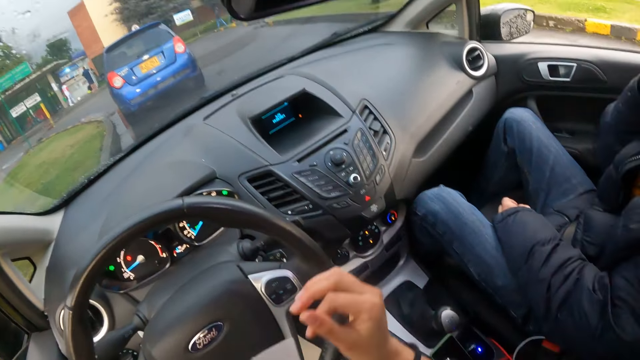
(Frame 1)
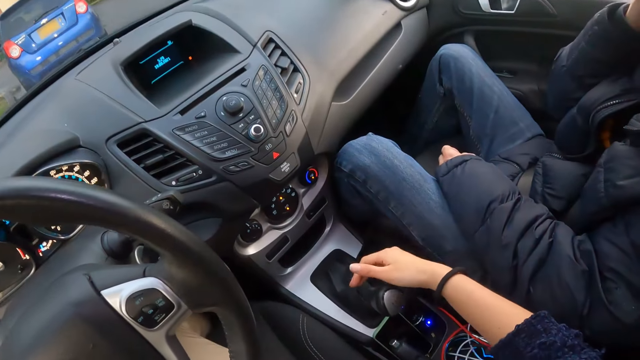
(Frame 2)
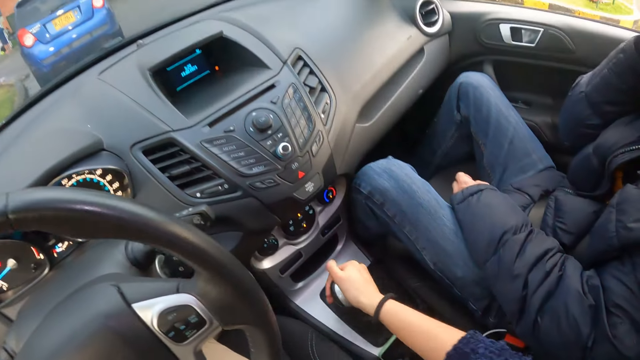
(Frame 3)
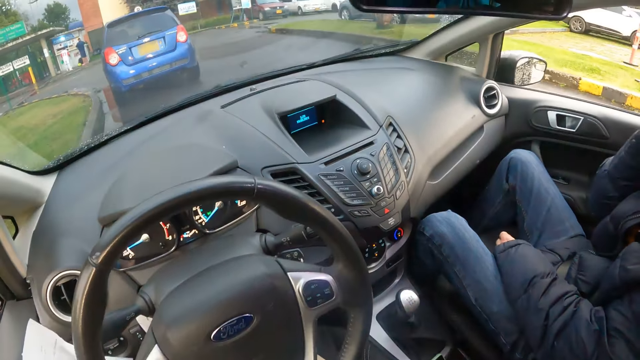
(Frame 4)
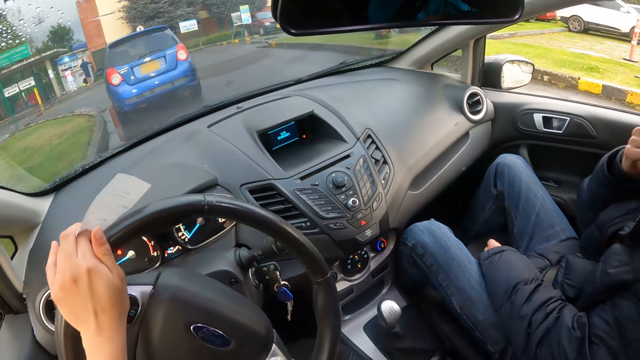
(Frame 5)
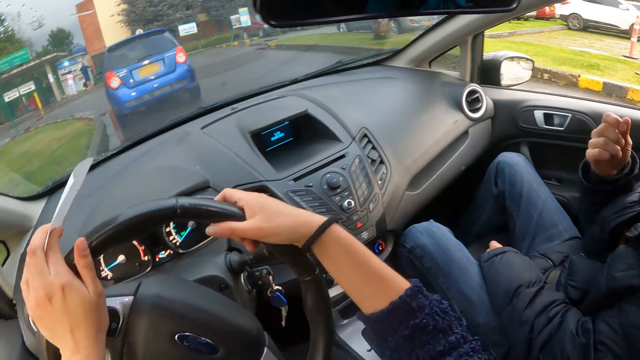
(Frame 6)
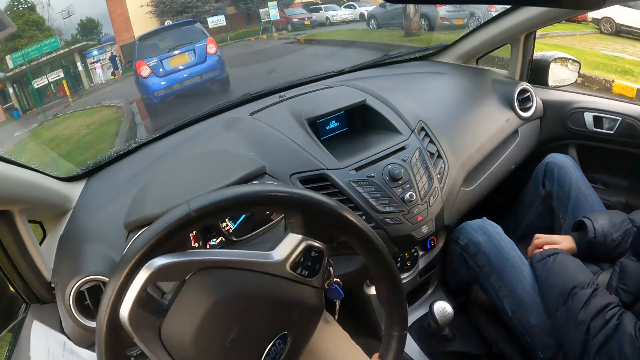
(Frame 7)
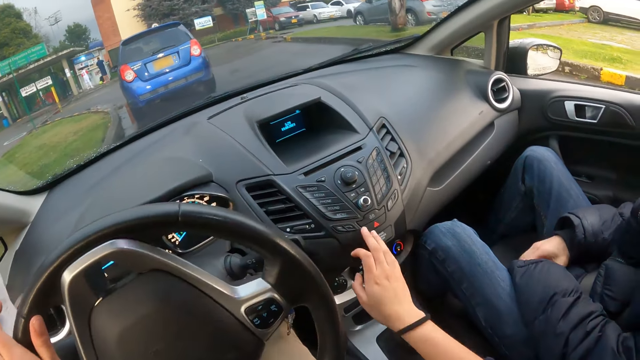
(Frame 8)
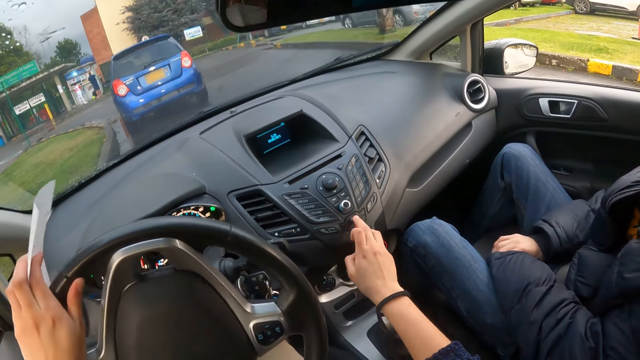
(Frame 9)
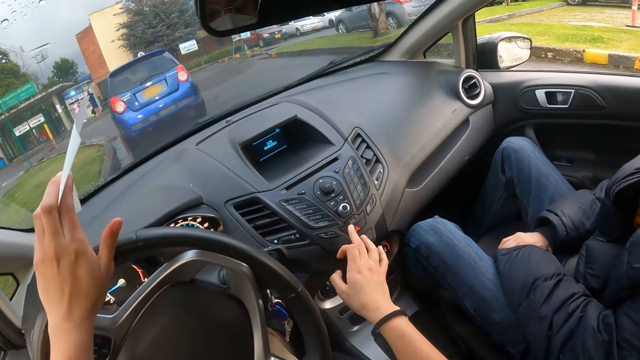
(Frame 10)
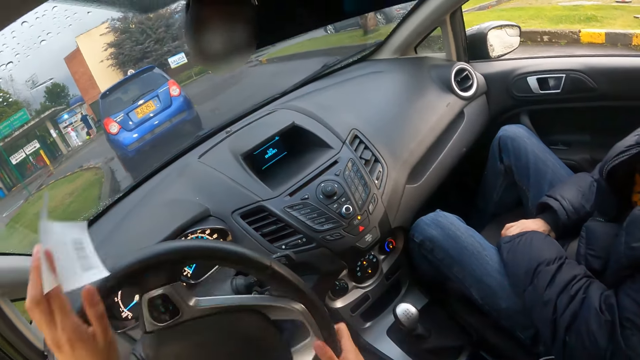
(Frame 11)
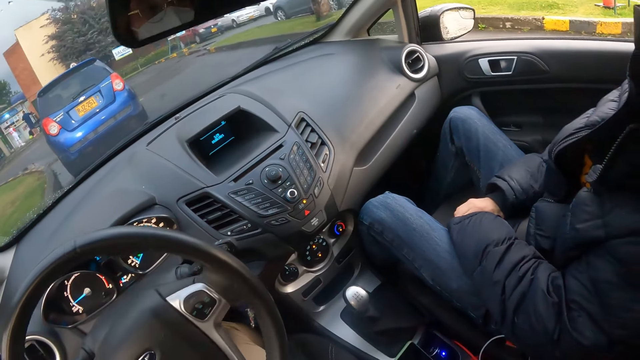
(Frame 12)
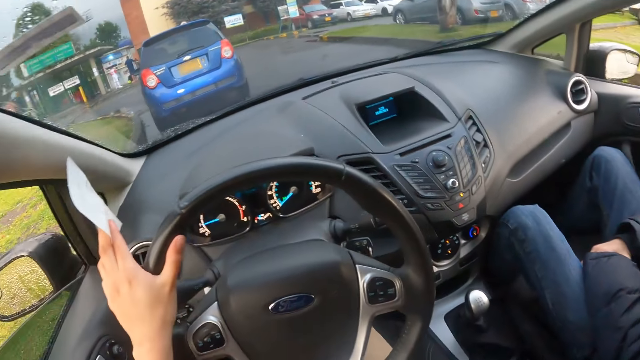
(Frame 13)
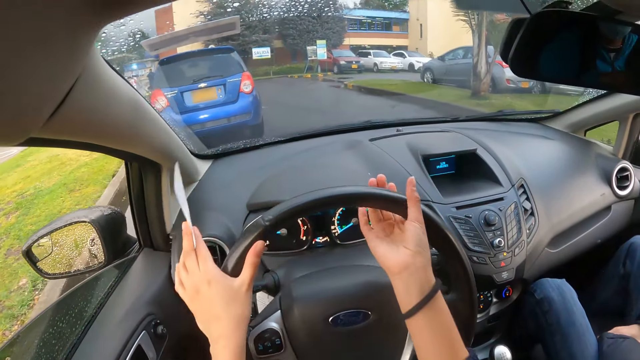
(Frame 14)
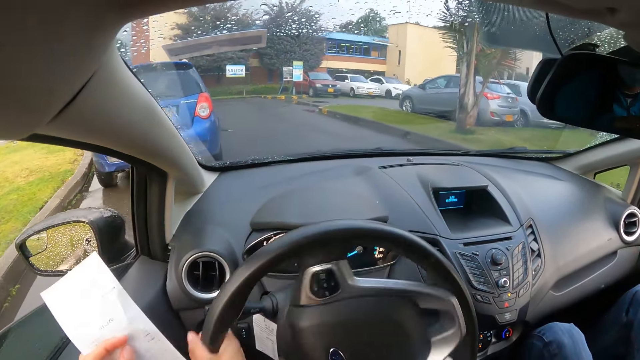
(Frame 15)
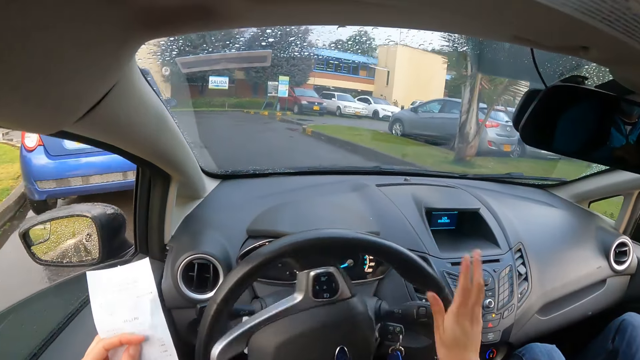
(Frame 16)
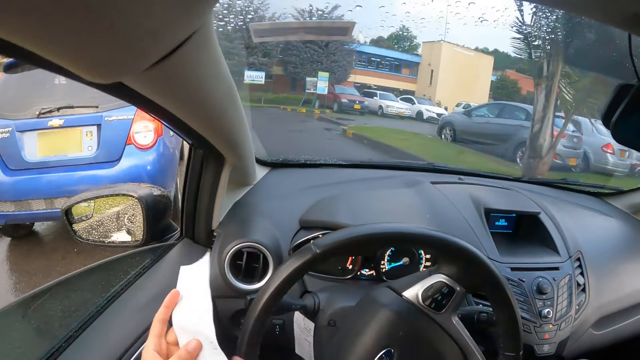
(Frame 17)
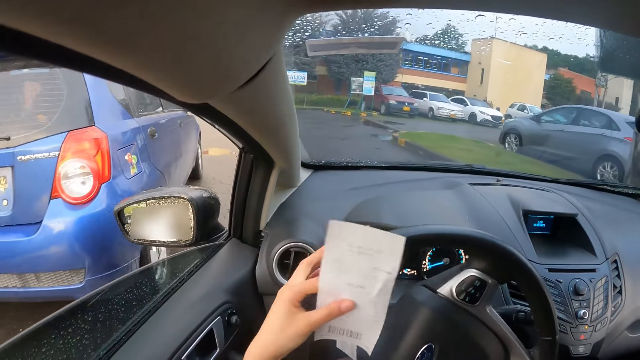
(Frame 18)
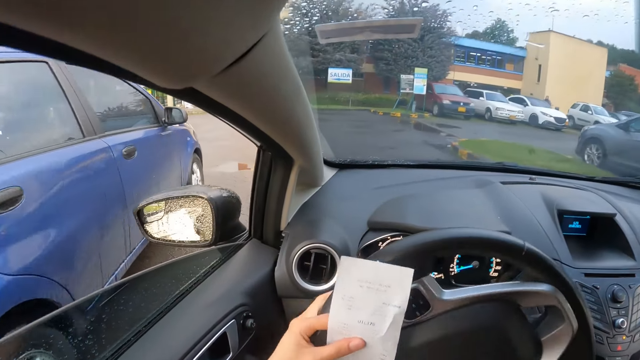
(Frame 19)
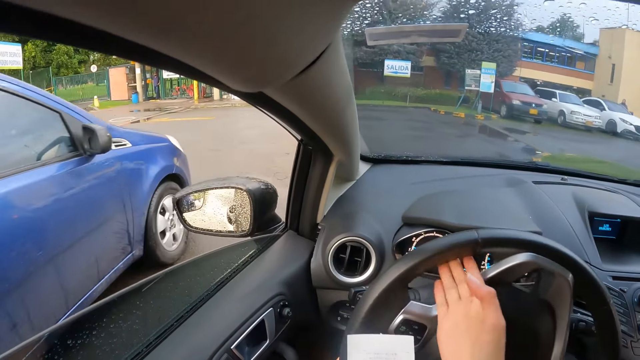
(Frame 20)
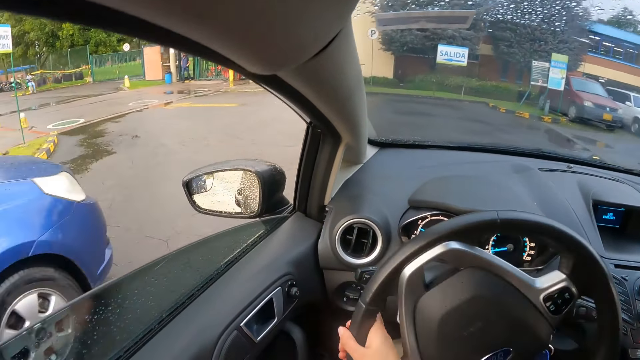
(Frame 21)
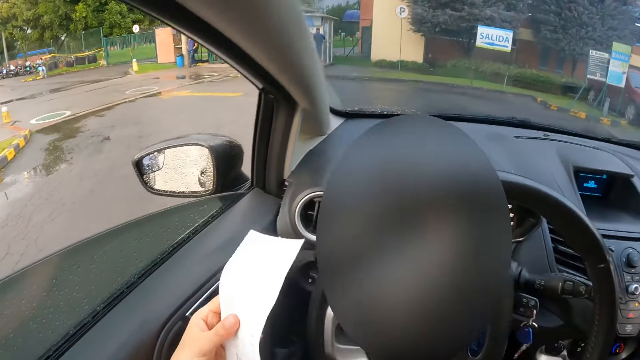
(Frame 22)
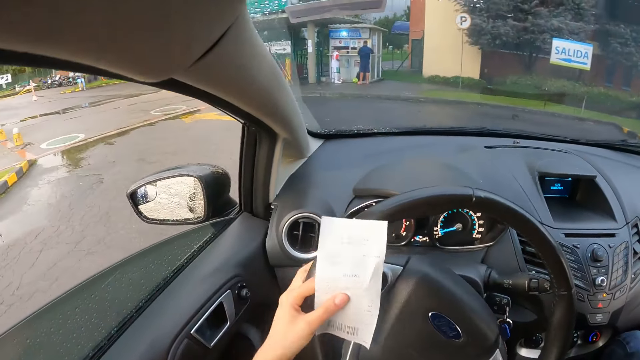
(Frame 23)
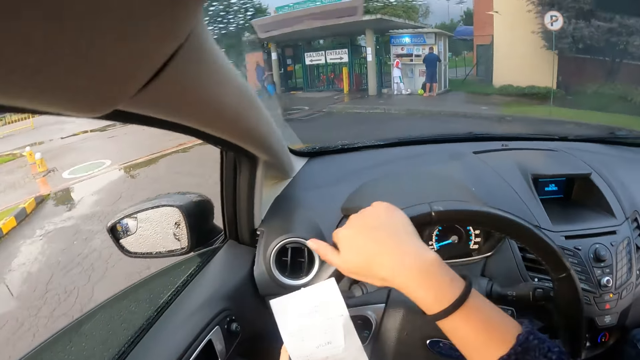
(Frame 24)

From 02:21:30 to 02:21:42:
The man touches his face with his right hand. The camera wearer shifts a gear lever with her right hand. She holds the gear lever with her right hand. She holds the paper in her left hand. She turns the steering wheel with her left hand. She drives the car on the road. She turns the steering wheel with both hands. She presses a button on a center console of the dashboard with her right hand. She drives down a street. She turns the steering wheel with her right hand. She turns the steering wheel with both hands.

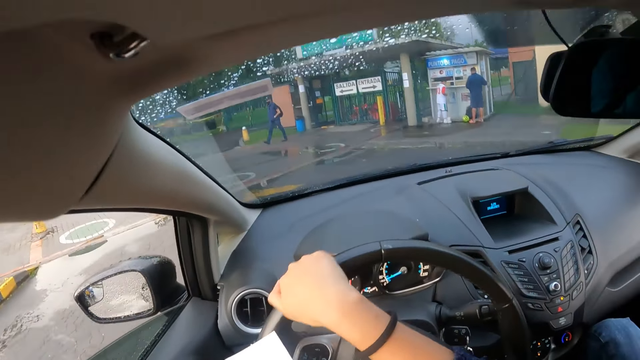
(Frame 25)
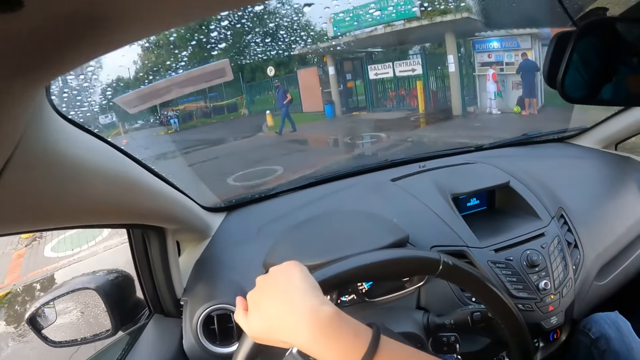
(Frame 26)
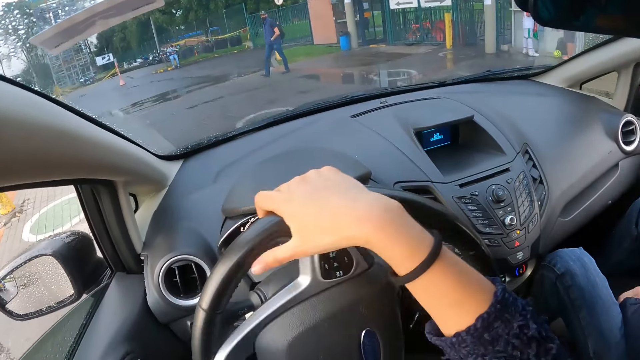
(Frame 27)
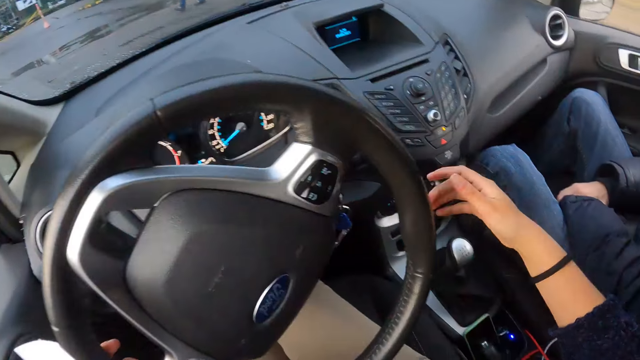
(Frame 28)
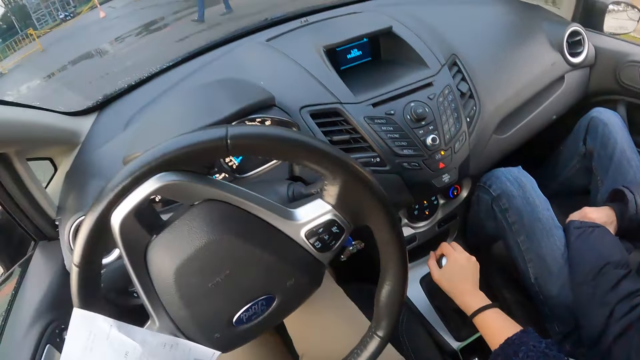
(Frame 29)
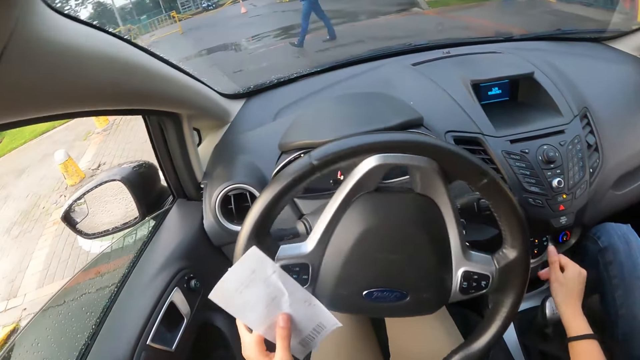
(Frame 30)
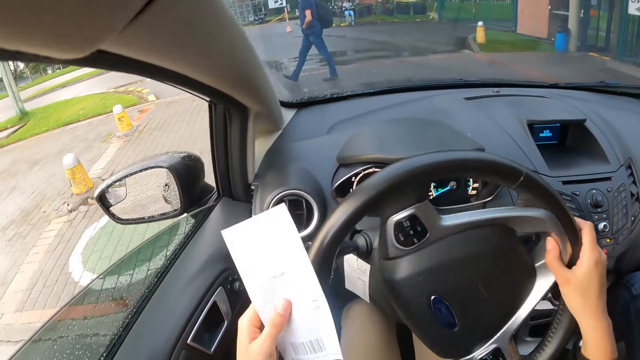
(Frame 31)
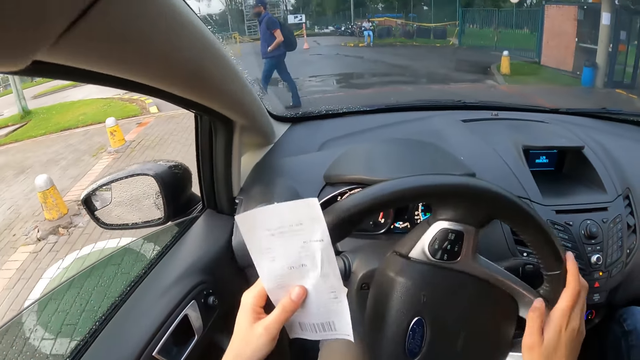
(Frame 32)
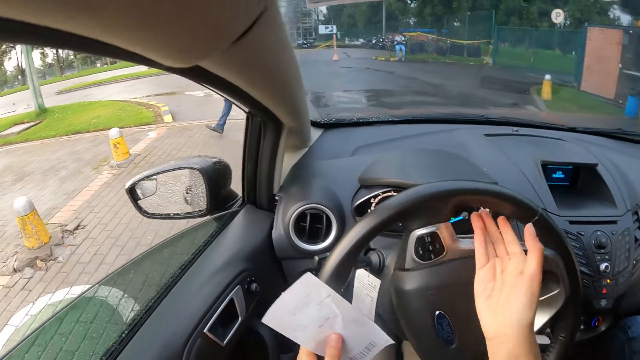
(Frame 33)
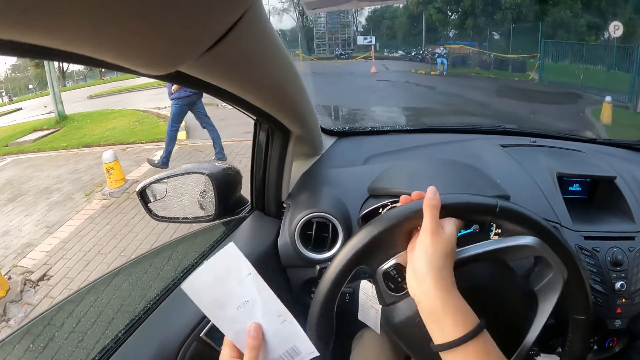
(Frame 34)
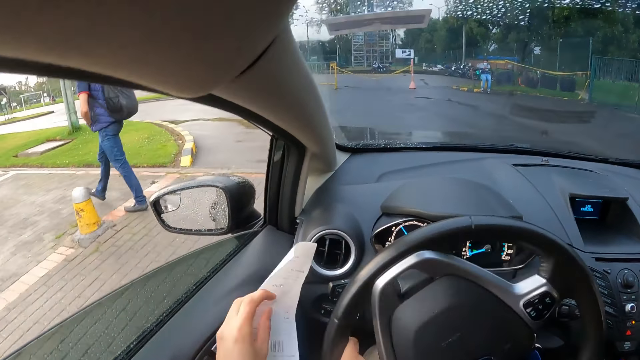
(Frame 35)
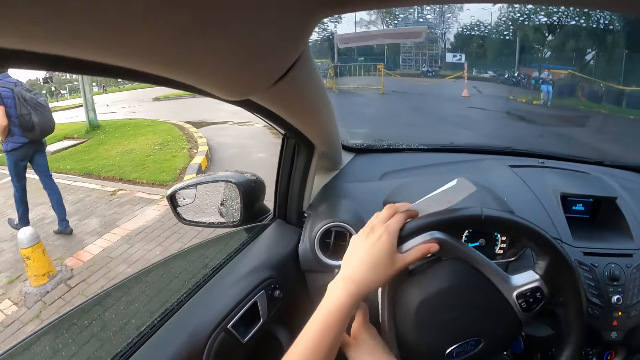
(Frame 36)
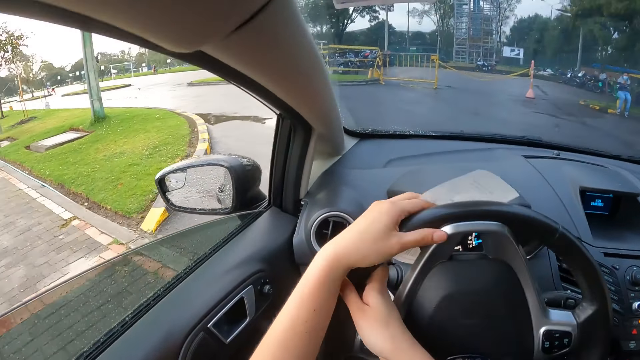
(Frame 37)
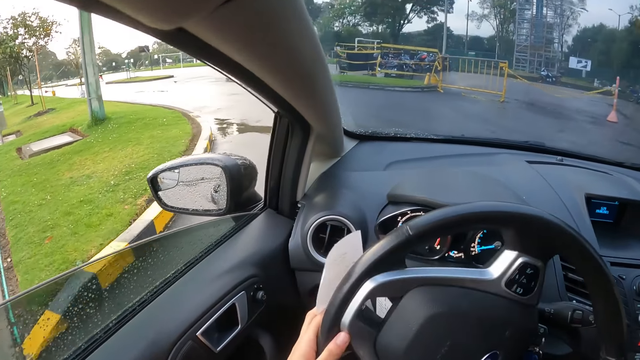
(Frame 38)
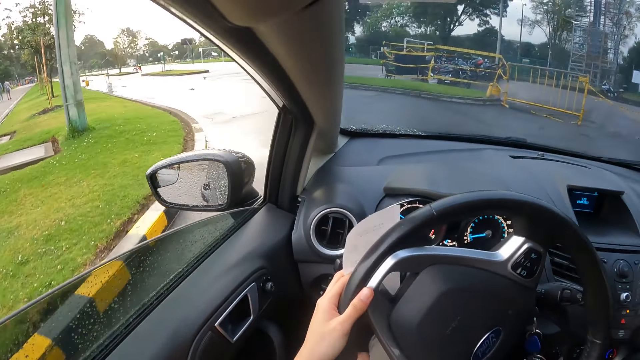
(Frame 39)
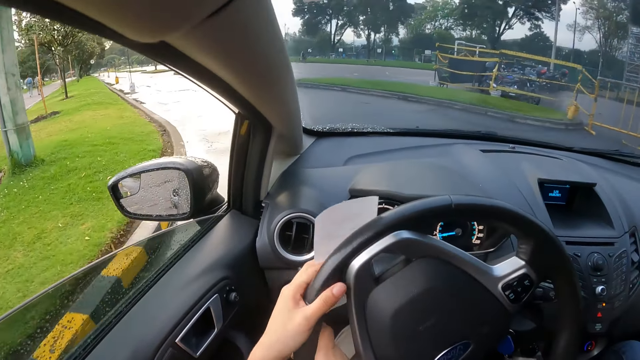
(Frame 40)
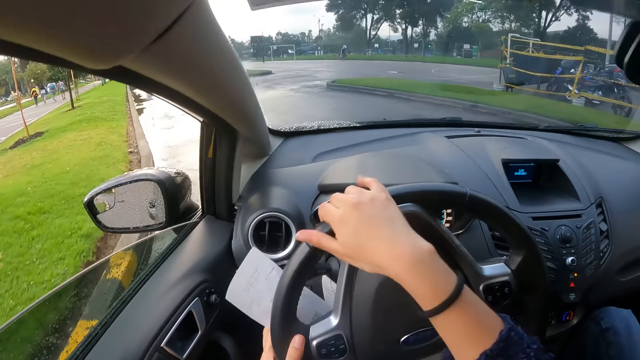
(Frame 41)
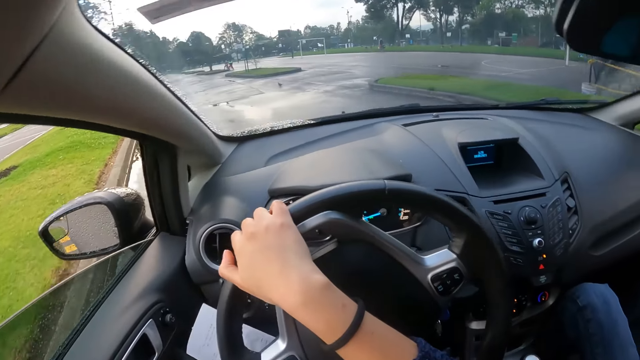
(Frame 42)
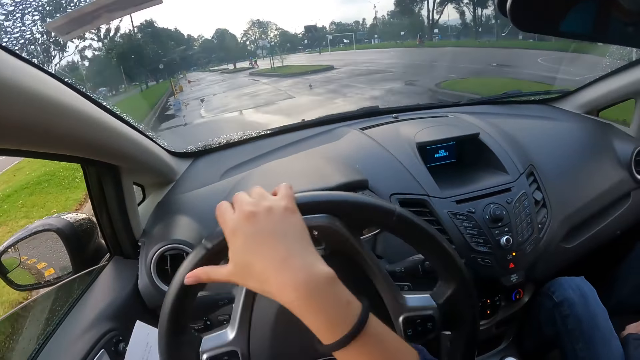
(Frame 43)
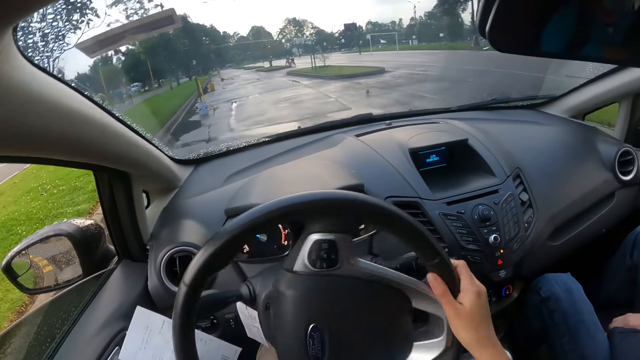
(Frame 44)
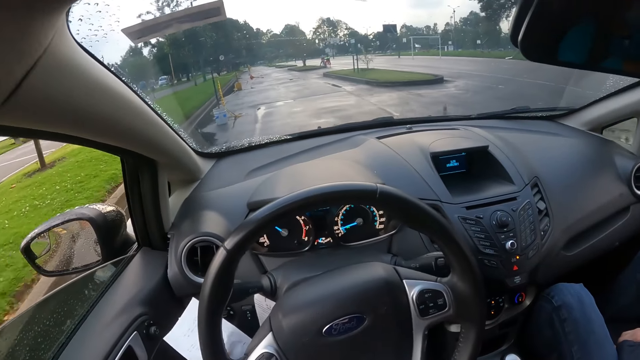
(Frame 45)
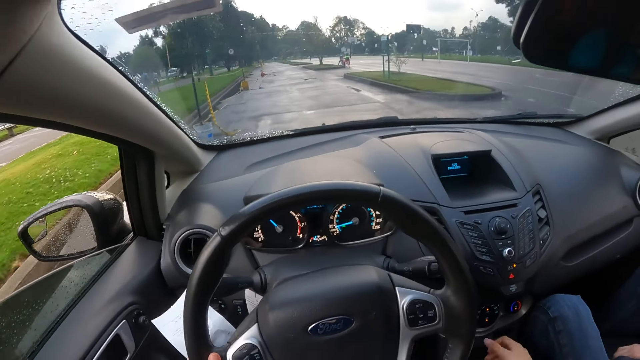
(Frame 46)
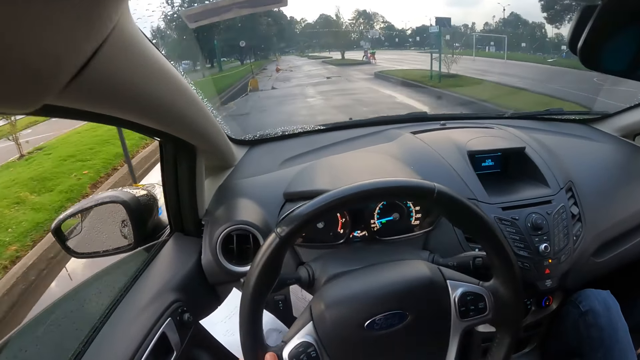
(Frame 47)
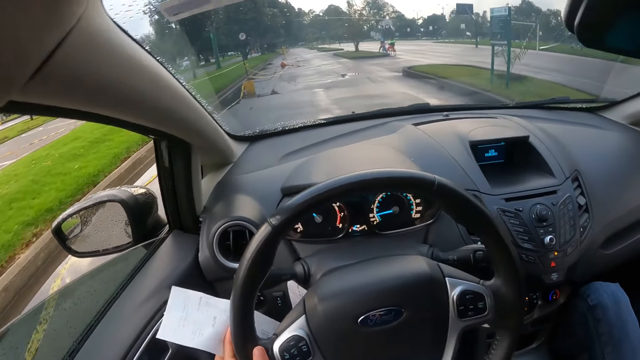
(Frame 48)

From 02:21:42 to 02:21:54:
The camera wearer touches the gear lever with her right hand. She turns the steering wheel with her right hand. She turns the steering wheel with both hands. A man walks past the camera wearer. The camera wearer turns the steering wheel with her right hand. She touches the gear lever with her right hand. She turns the steering wheel with her left hand.
